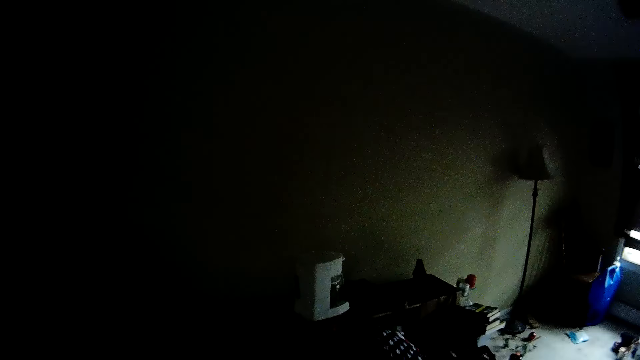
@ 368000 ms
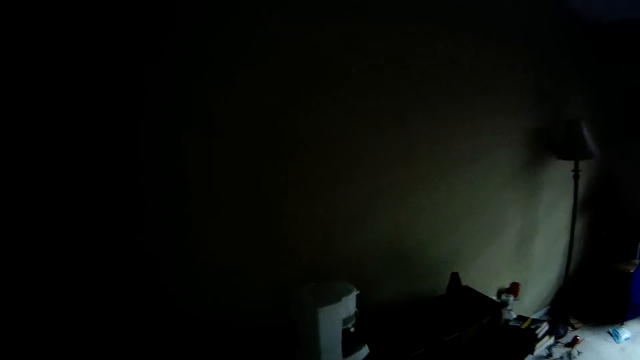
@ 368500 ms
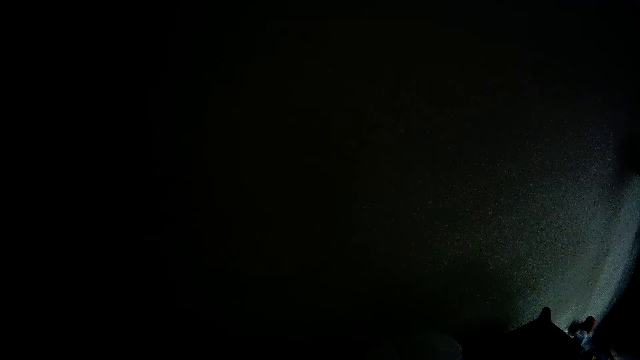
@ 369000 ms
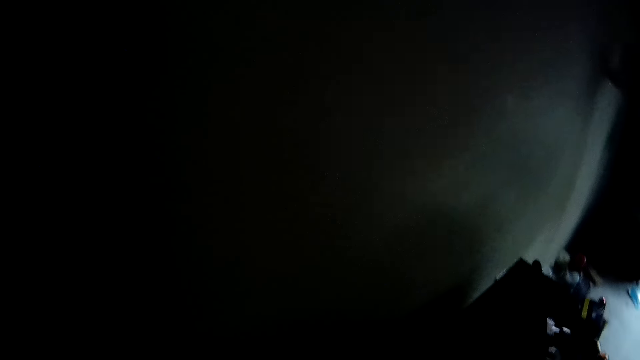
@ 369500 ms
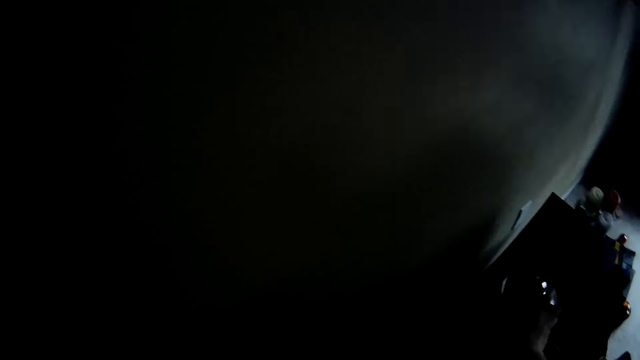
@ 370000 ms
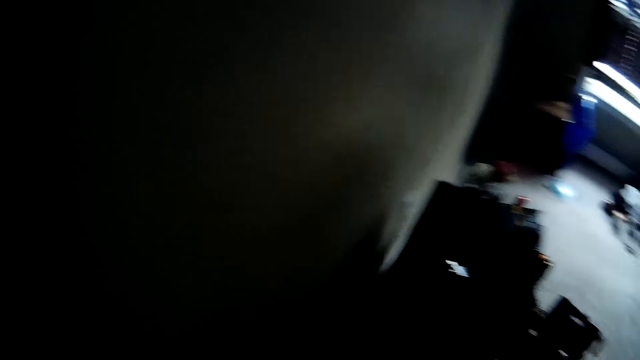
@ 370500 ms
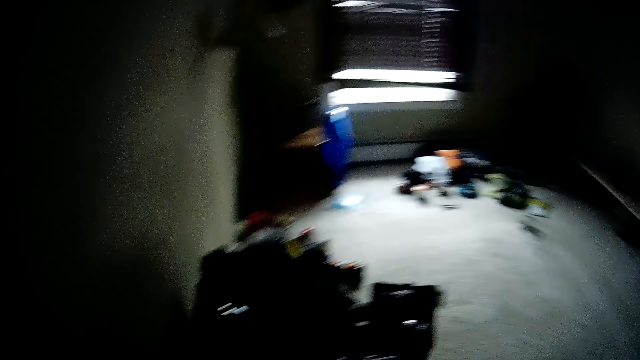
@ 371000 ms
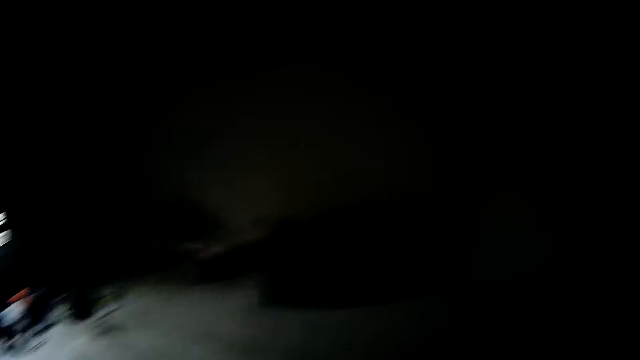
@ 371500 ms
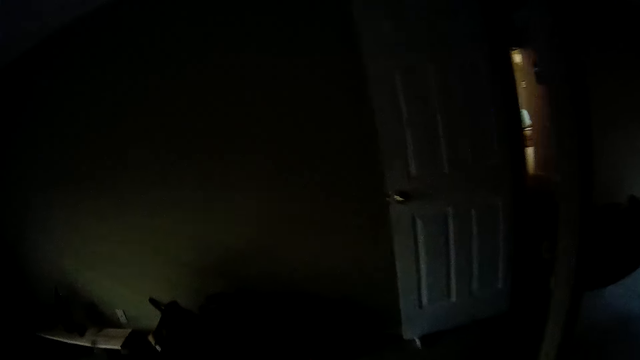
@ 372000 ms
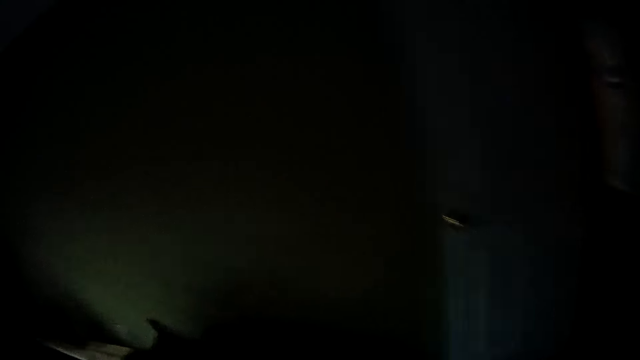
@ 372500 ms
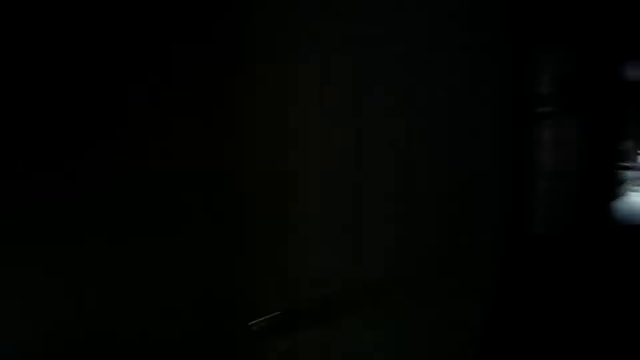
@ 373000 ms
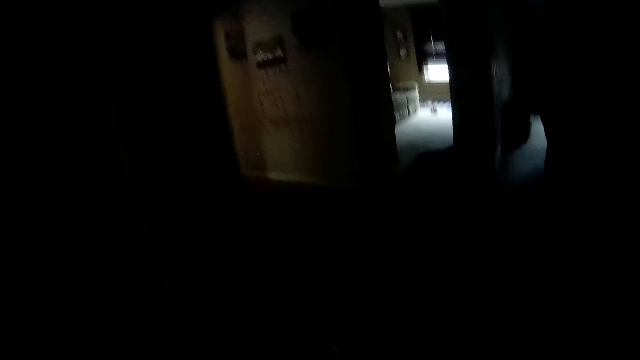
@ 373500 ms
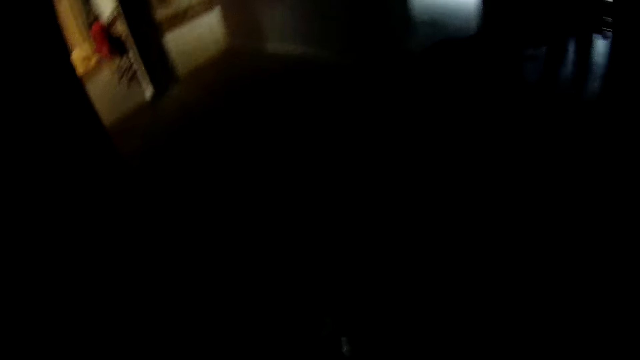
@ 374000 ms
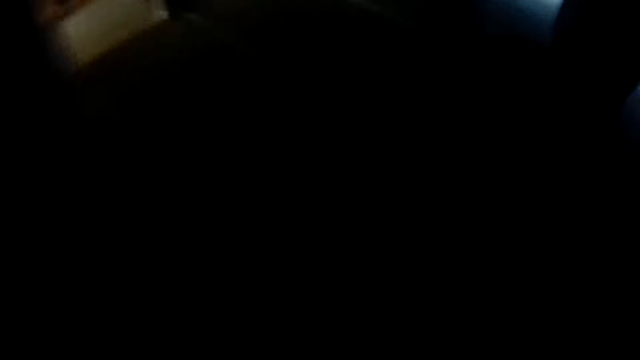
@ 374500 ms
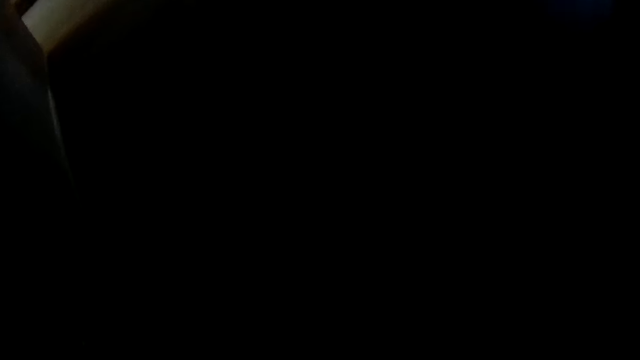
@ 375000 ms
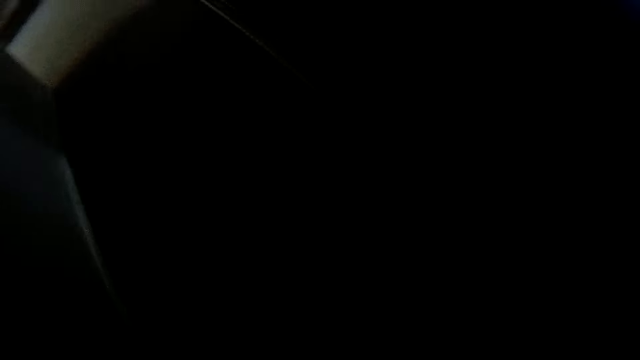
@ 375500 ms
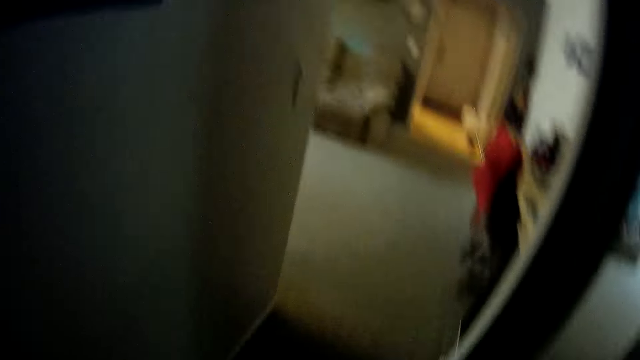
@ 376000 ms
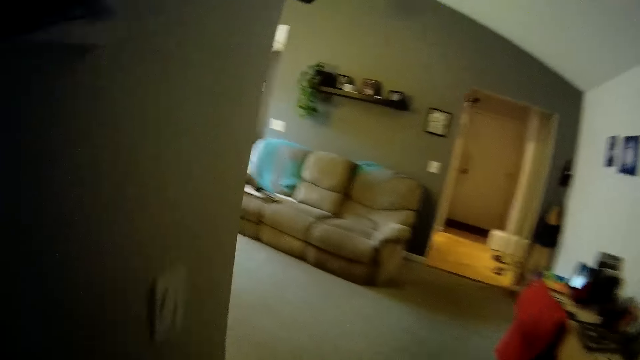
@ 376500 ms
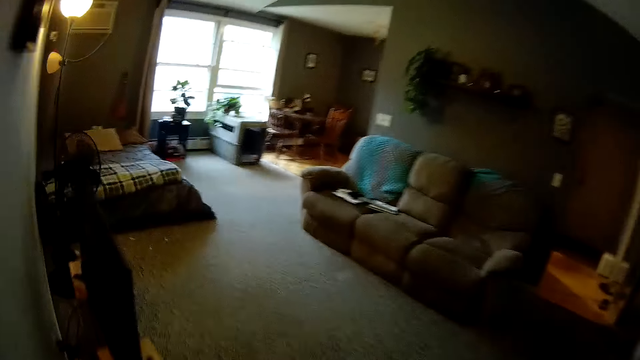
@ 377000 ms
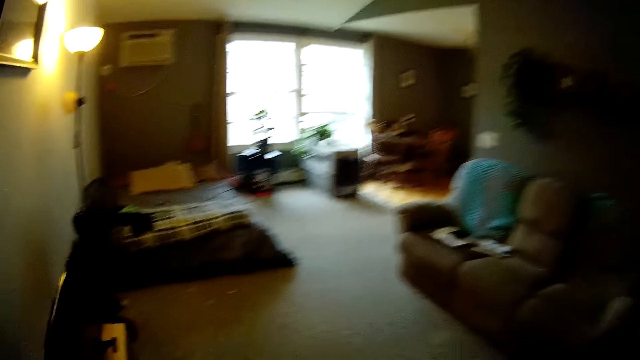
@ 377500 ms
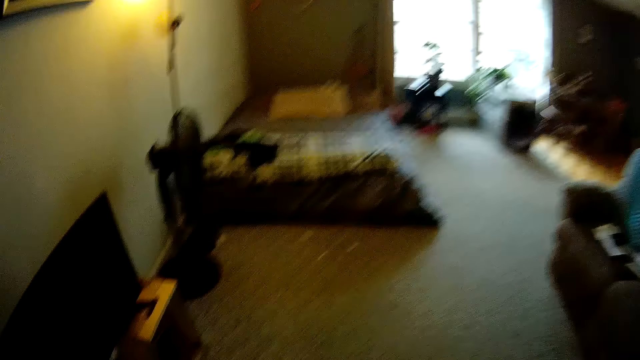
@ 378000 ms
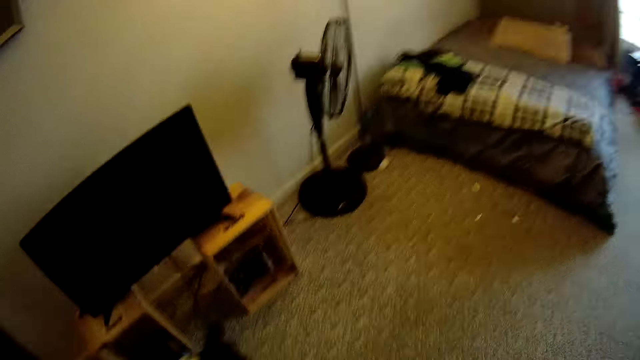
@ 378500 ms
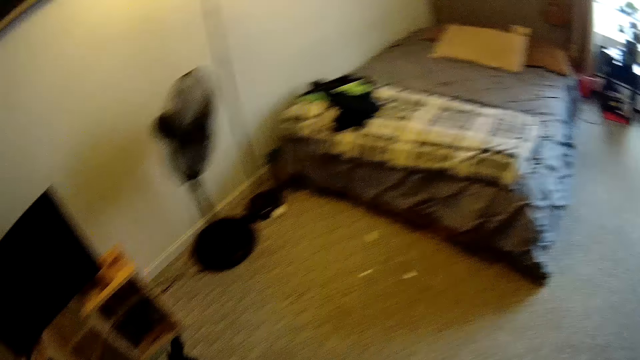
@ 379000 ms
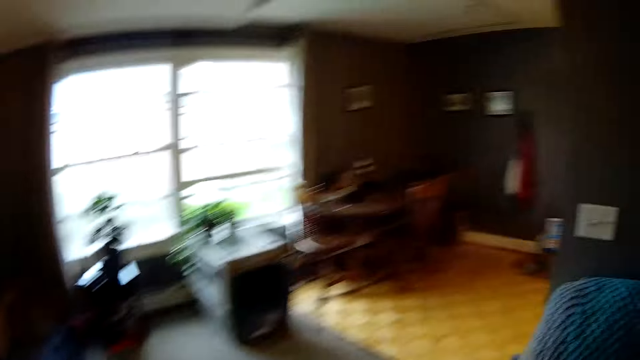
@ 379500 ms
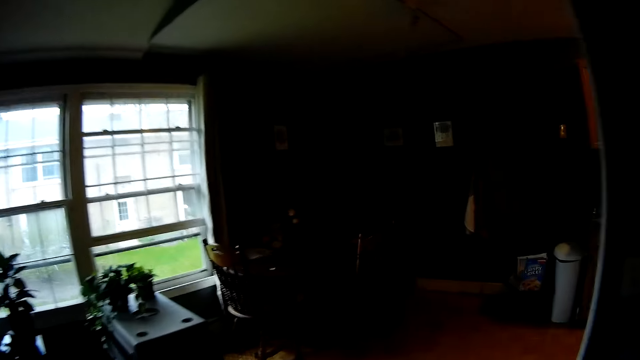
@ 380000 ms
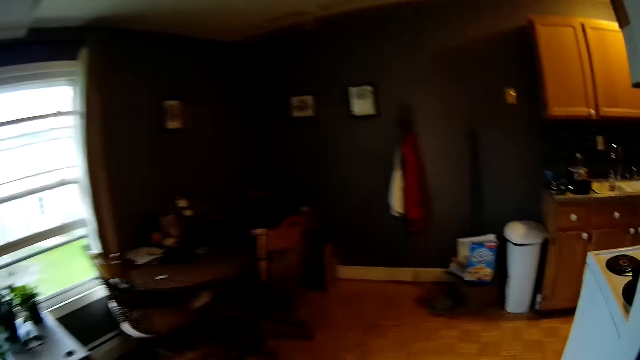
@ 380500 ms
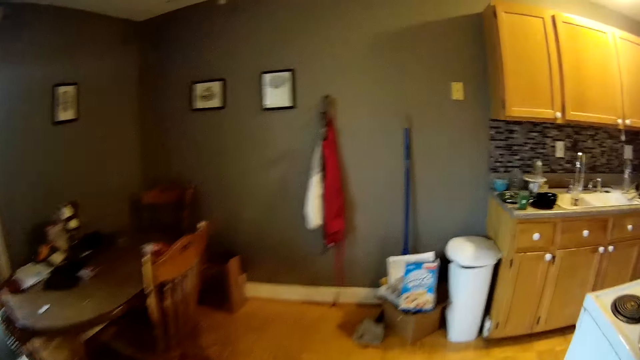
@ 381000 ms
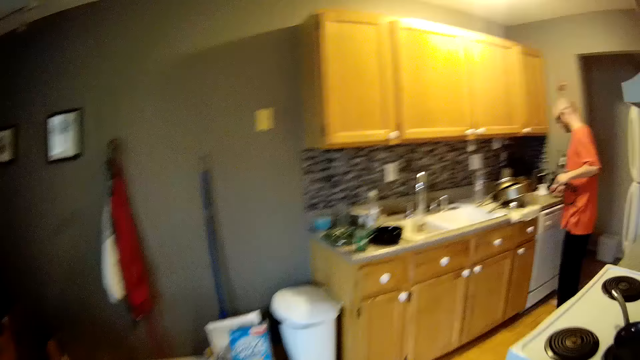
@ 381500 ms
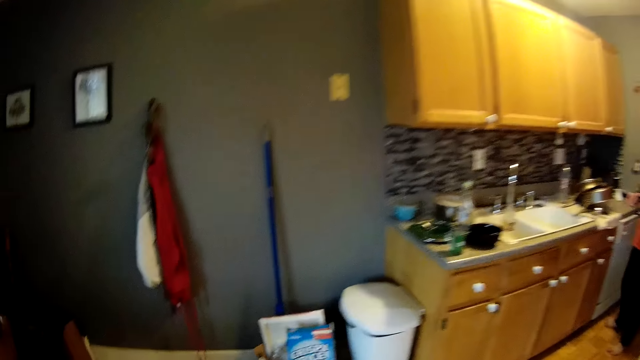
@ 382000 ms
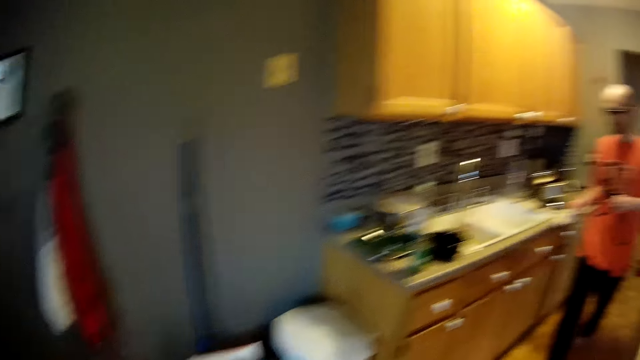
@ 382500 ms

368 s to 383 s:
The camera wearer drops the pot in her right hand on the table. She walks across the house. She interacts with the dog. She walks out of the room. The dog walks out of the room. The camera wearer interacts with the man.

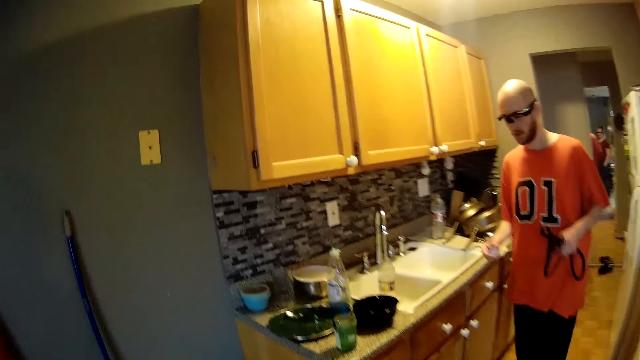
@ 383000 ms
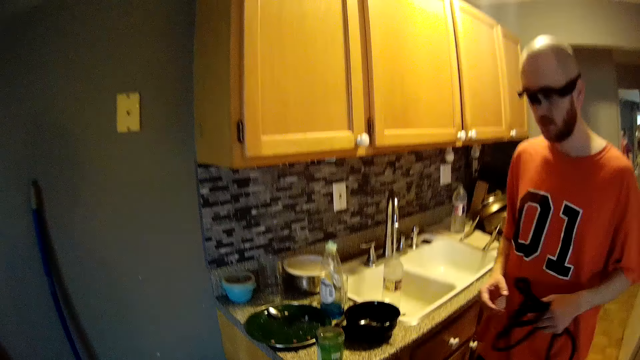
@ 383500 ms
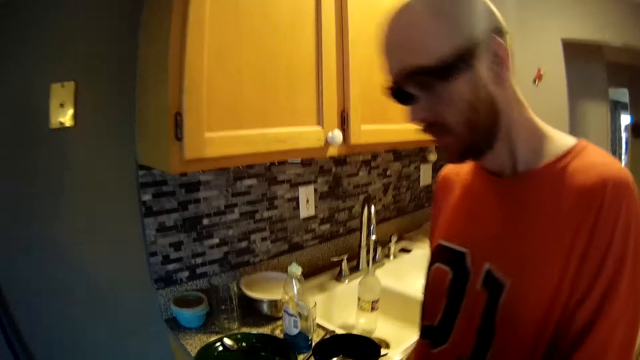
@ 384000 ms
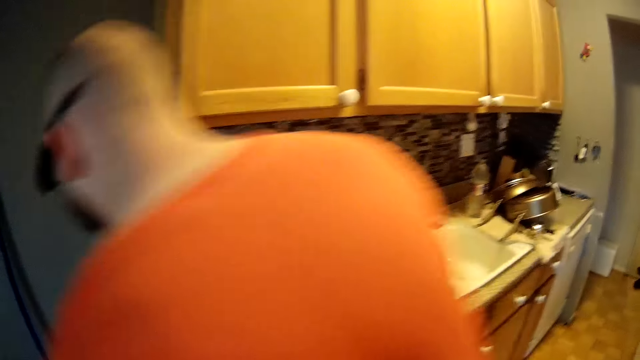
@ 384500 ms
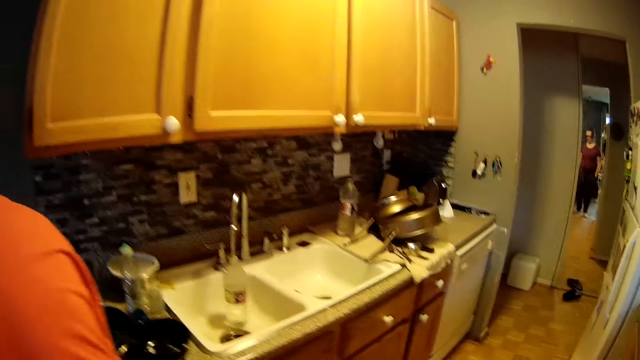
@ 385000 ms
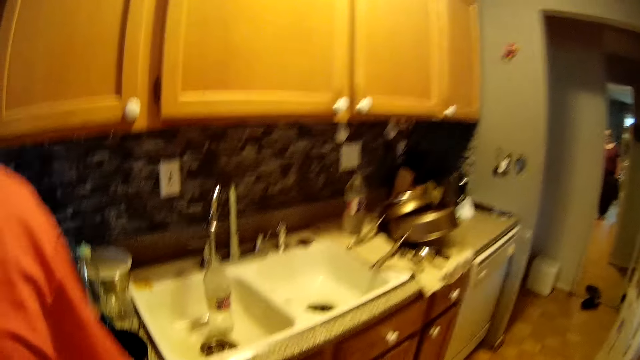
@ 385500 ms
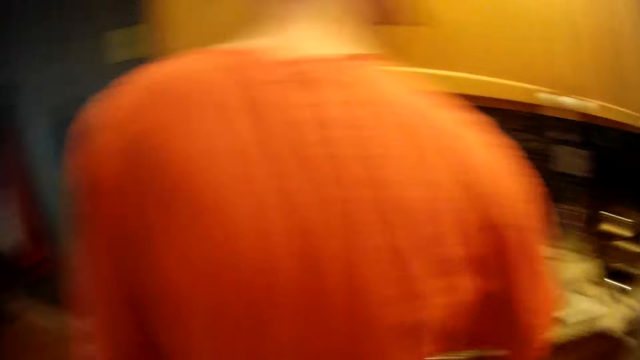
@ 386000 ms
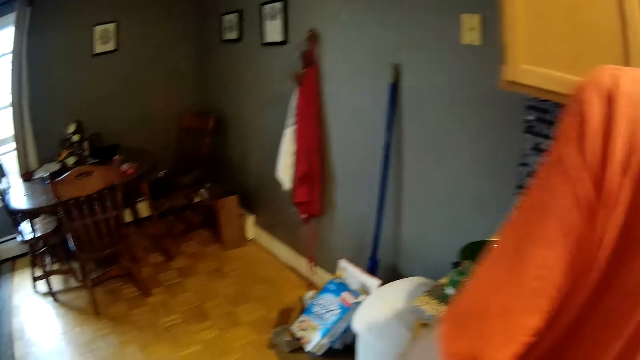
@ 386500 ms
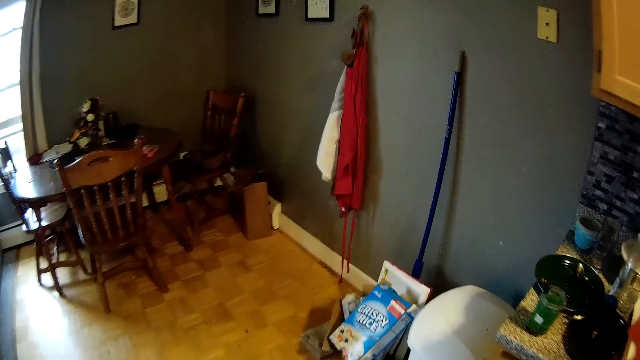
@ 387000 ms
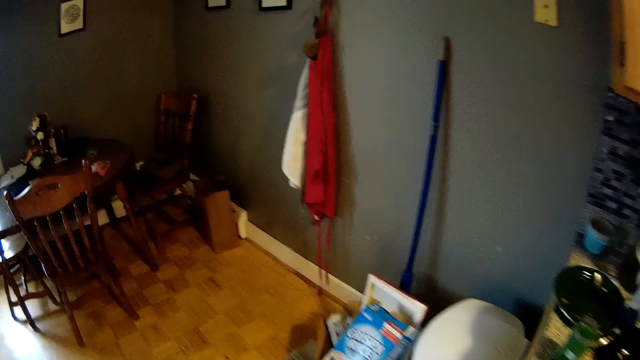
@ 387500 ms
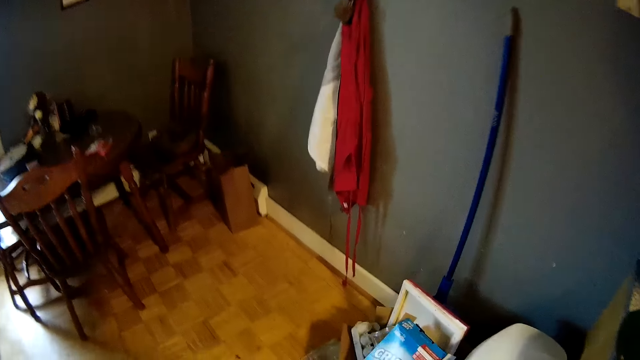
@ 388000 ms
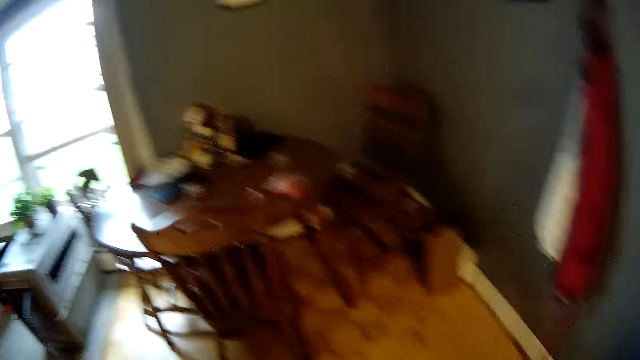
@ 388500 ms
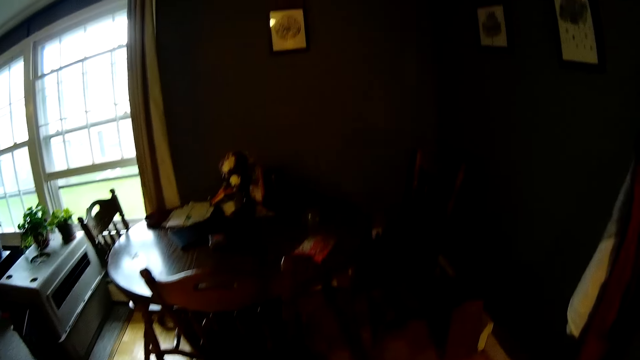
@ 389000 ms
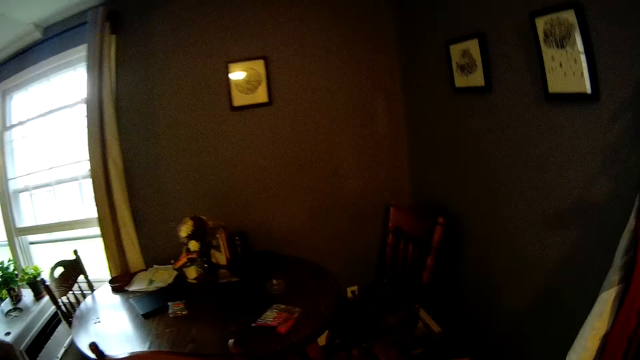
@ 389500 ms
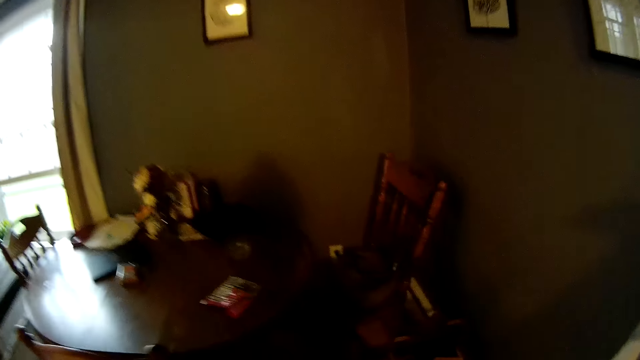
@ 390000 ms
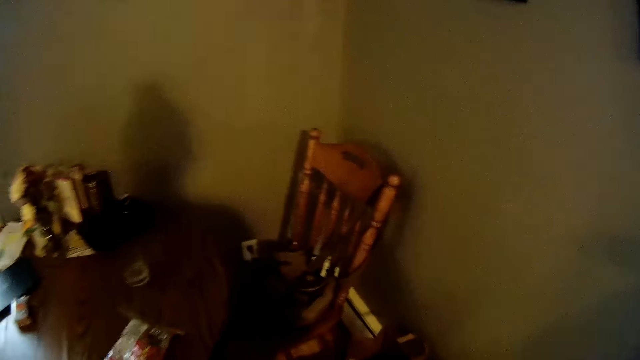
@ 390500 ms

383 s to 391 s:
A man walks towards a bin. The man throws an item into the bin.
